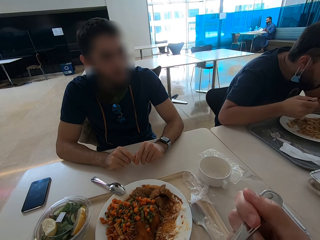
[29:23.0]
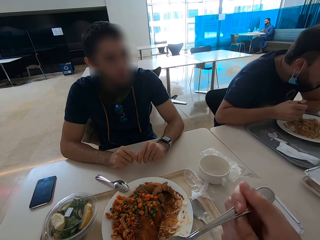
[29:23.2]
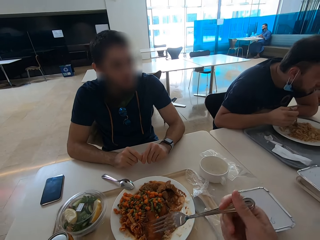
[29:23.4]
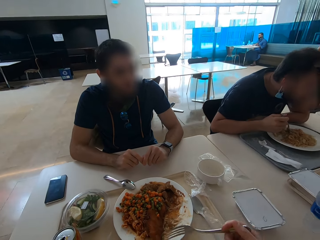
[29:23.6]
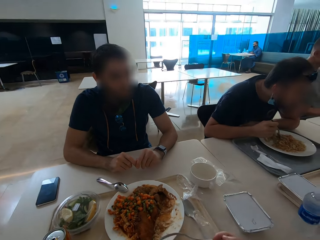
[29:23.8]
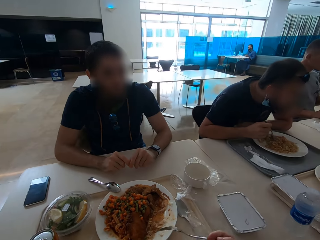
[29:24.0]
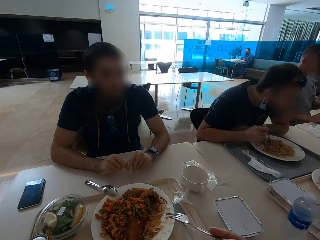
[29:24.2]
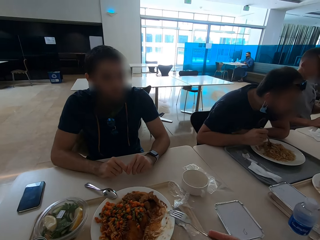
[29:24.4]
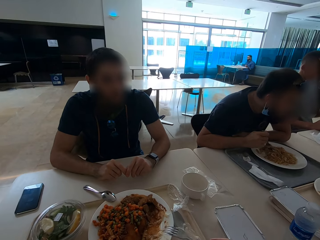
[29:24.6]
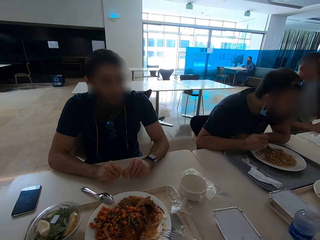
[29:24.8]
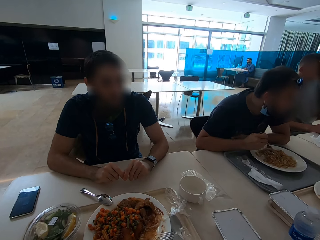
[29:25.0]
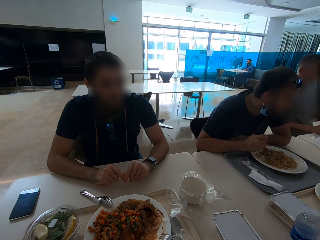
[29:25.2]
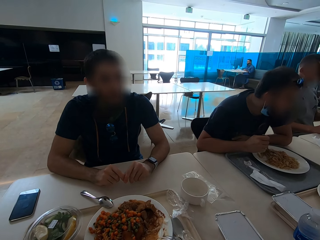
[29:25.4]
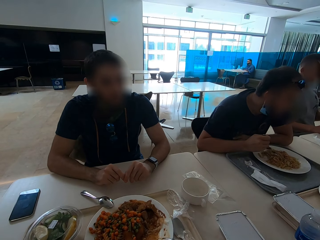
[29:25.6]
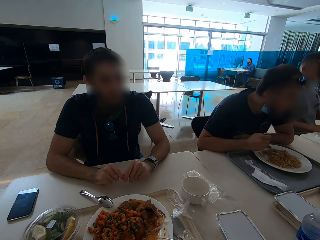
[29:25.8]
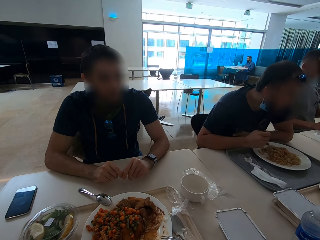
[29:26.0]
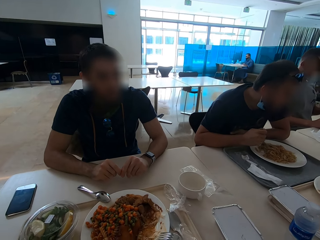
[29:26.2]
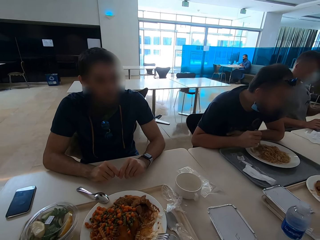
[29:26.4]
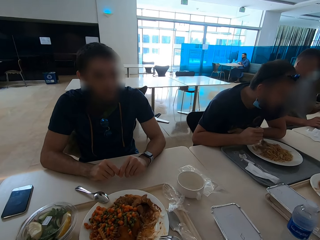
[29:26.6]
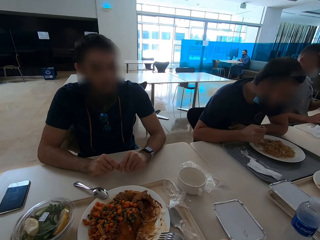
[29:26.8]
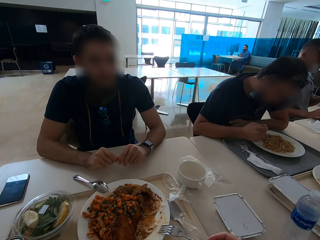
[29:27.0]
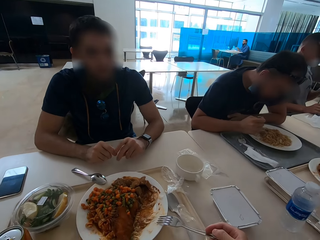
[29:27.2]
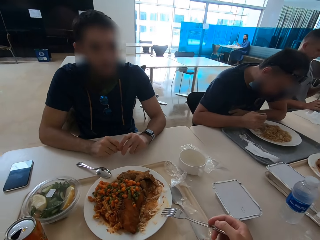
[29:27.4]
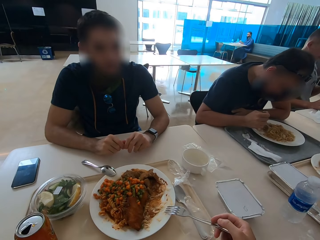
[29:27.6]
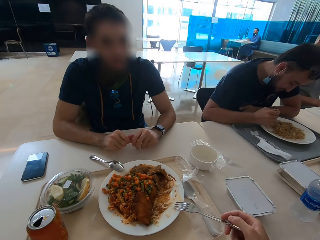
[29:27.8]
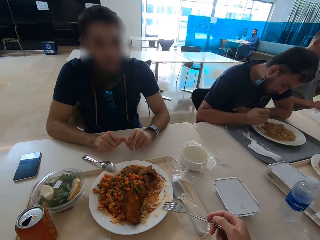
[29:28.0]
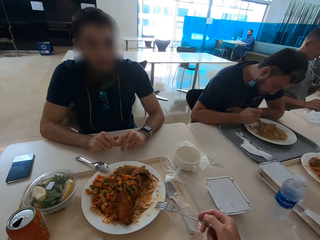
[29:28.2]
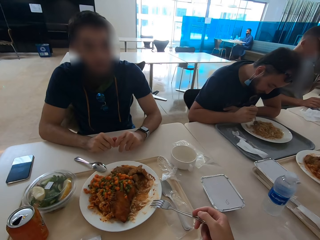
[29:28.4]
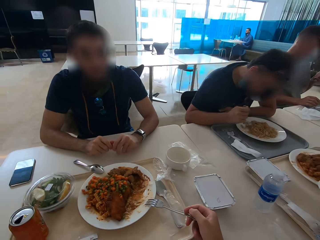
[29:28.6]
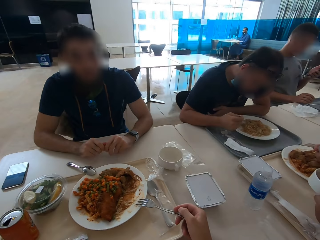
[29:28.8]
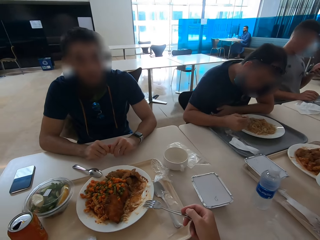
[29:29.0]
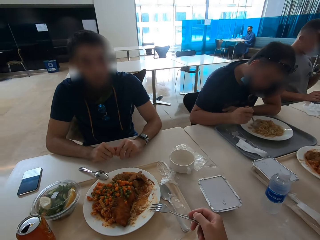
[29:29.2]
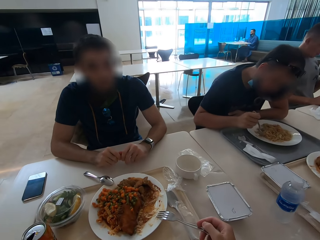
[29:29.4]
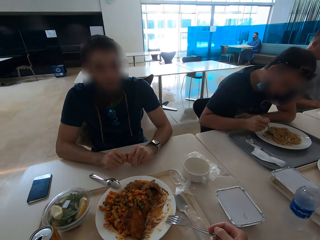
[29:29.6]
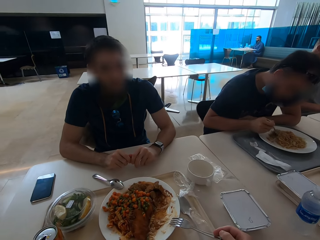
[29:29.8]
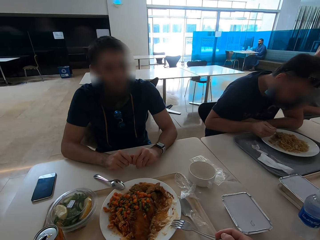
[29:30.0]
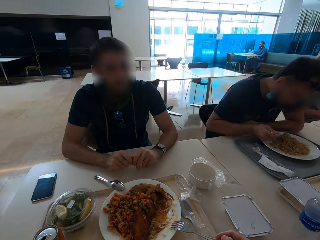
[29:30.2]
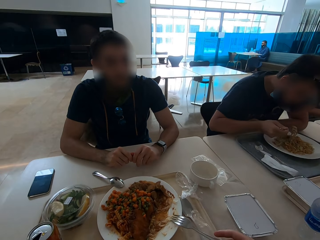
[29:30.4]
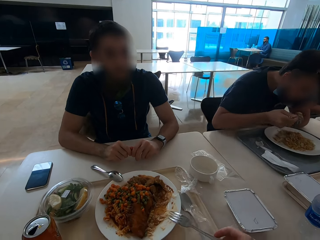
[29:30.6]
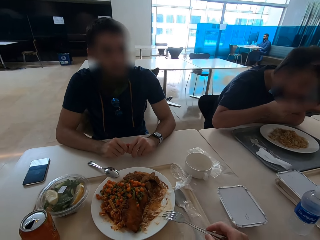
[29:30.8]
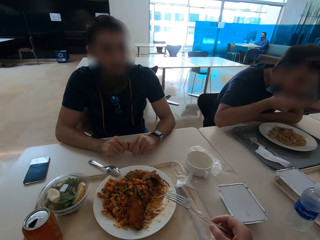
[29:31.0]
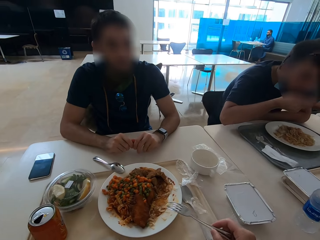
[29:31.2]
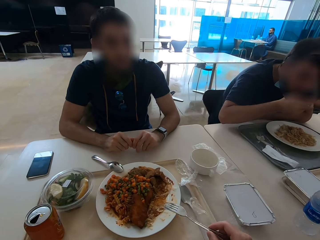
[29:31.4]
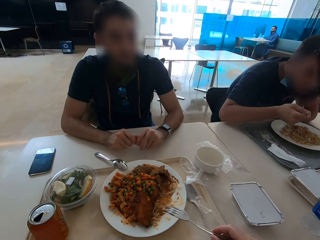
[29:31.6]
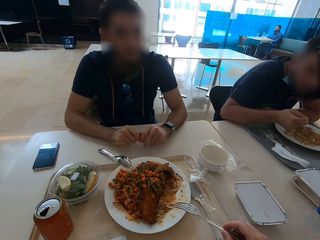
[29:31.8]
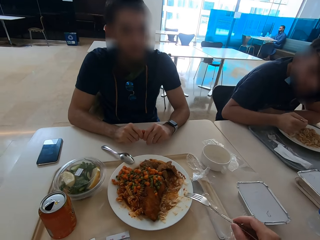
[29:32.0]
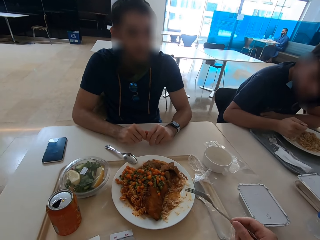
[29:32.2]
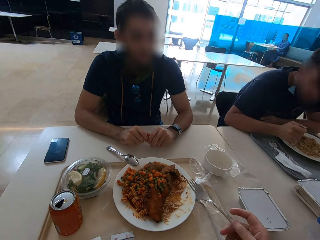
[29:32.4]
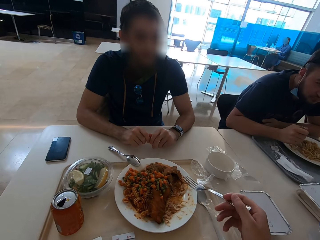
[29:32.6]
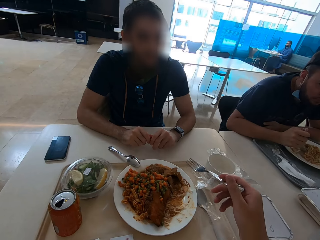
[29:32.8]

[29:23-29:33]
A person nods. Another person eats.

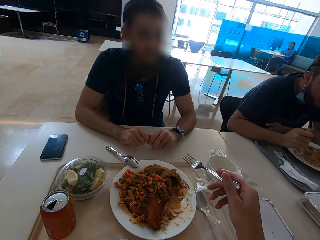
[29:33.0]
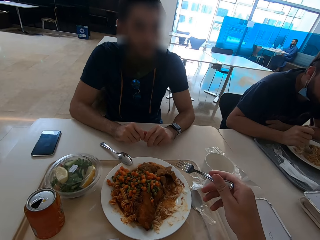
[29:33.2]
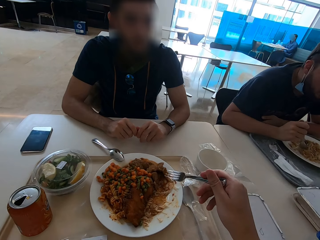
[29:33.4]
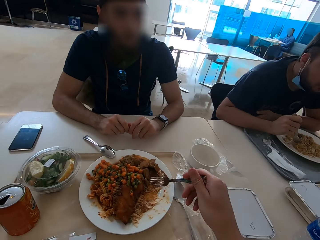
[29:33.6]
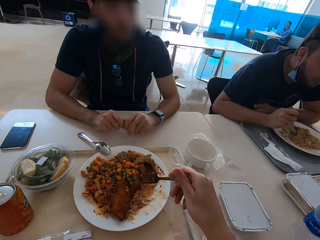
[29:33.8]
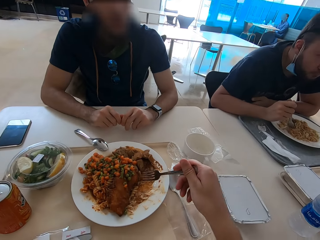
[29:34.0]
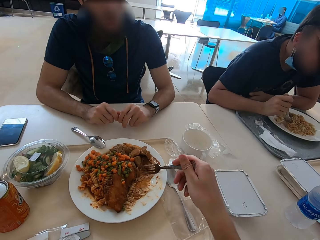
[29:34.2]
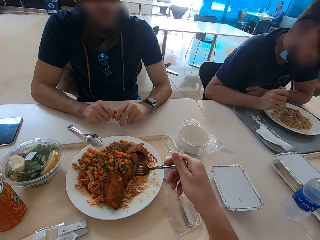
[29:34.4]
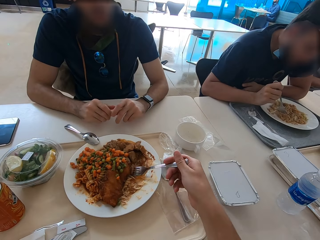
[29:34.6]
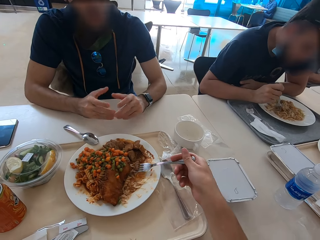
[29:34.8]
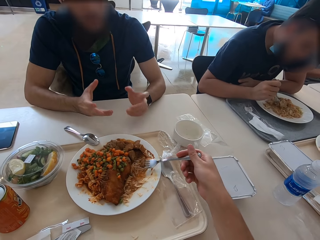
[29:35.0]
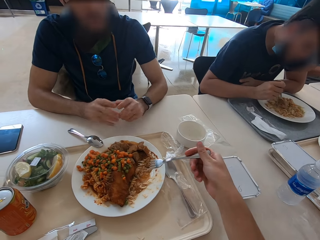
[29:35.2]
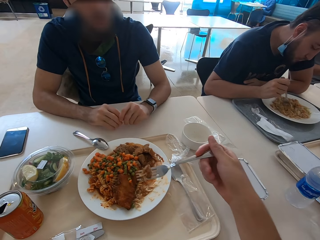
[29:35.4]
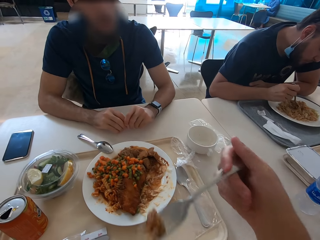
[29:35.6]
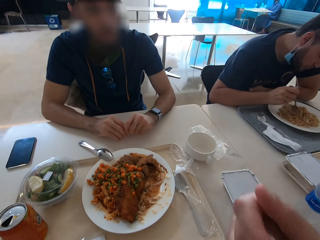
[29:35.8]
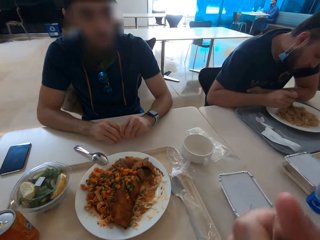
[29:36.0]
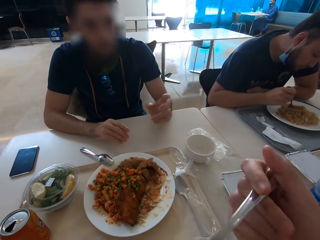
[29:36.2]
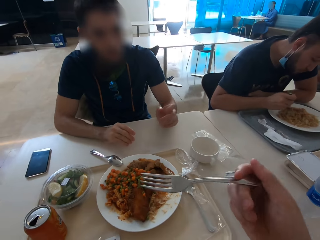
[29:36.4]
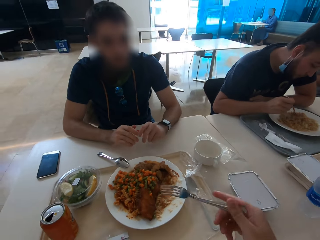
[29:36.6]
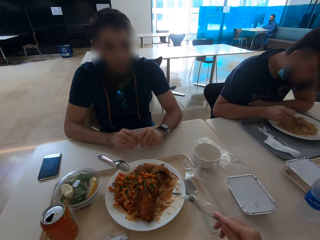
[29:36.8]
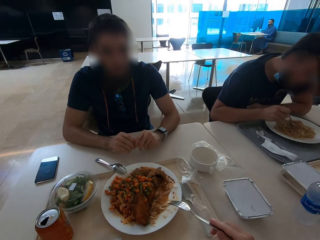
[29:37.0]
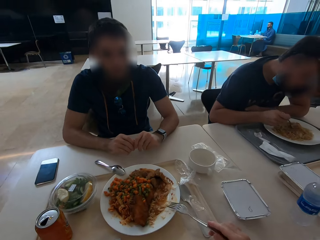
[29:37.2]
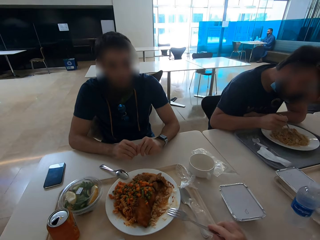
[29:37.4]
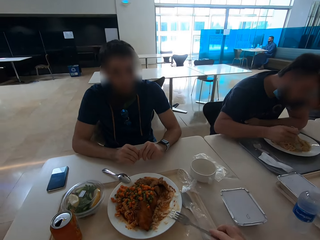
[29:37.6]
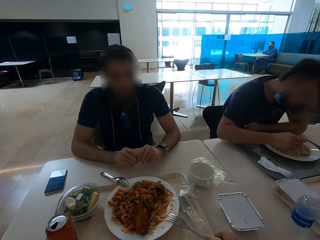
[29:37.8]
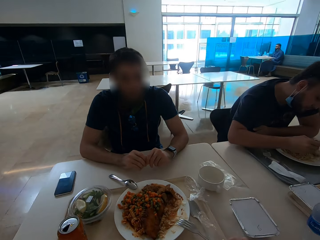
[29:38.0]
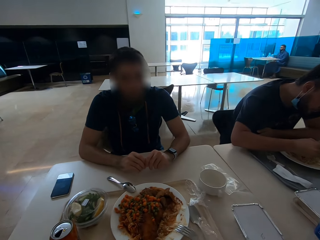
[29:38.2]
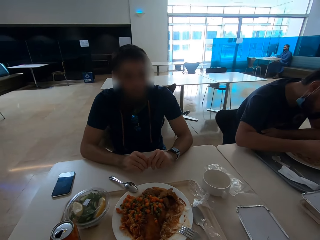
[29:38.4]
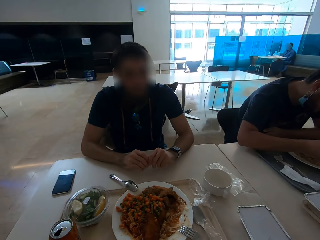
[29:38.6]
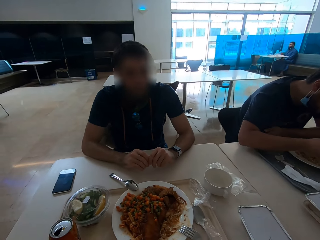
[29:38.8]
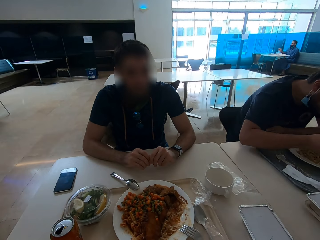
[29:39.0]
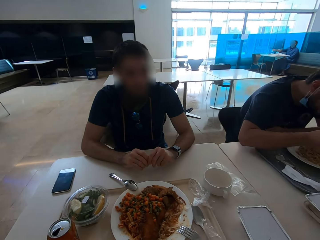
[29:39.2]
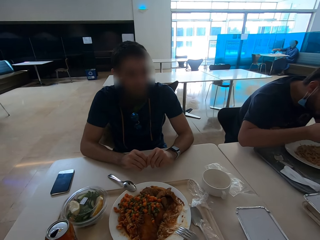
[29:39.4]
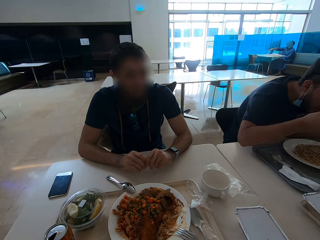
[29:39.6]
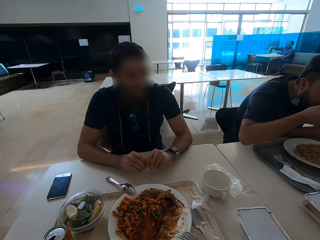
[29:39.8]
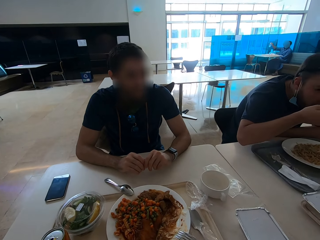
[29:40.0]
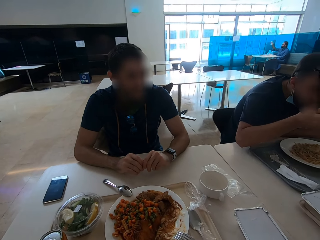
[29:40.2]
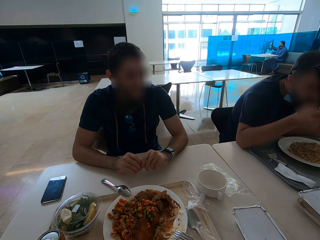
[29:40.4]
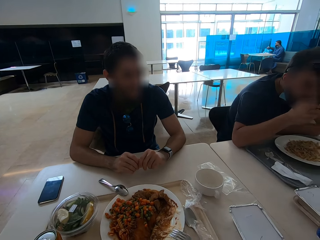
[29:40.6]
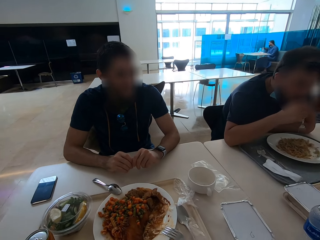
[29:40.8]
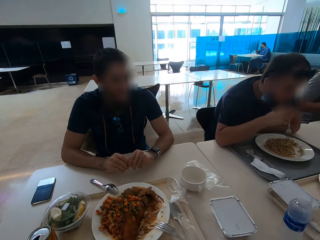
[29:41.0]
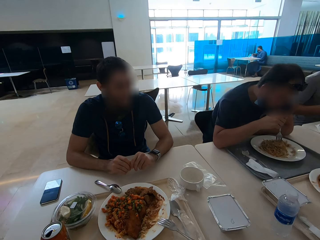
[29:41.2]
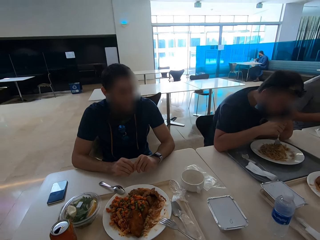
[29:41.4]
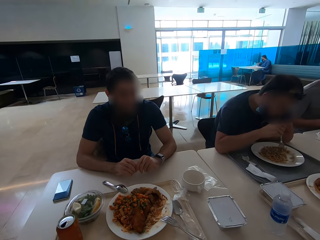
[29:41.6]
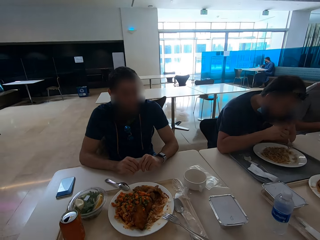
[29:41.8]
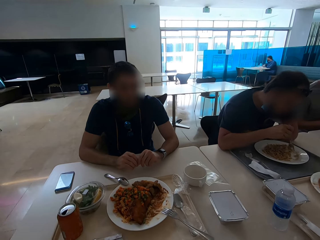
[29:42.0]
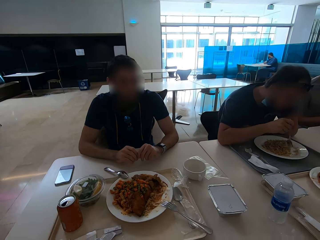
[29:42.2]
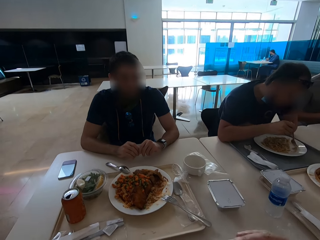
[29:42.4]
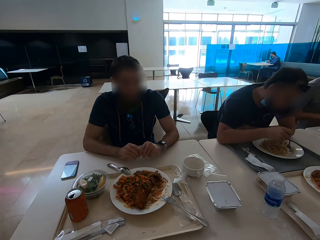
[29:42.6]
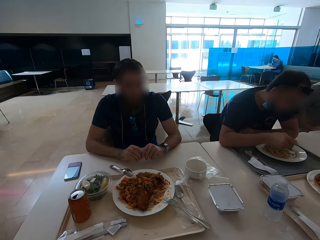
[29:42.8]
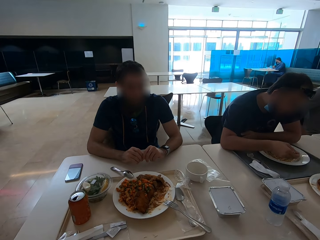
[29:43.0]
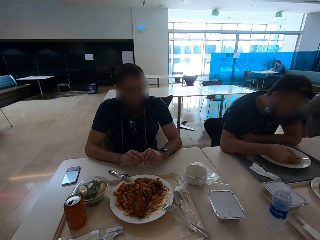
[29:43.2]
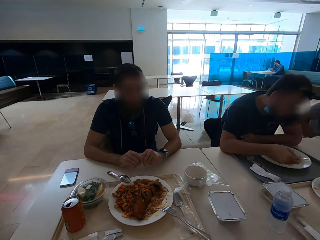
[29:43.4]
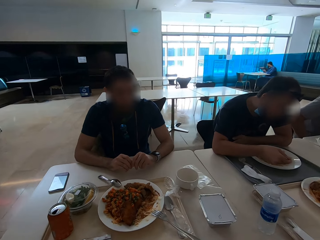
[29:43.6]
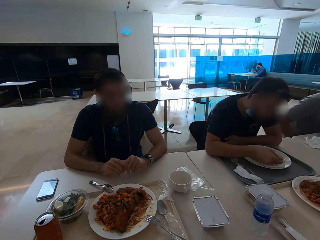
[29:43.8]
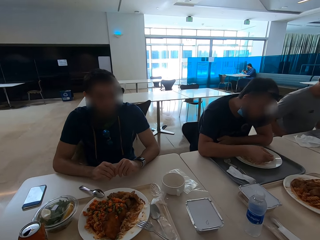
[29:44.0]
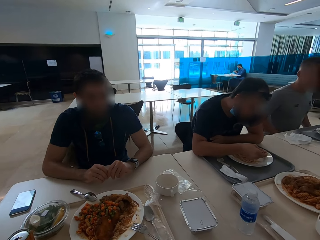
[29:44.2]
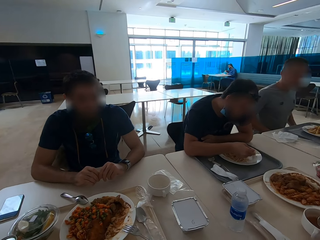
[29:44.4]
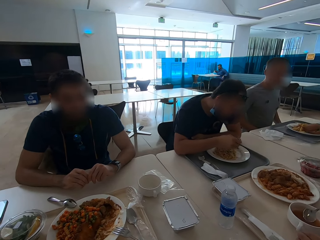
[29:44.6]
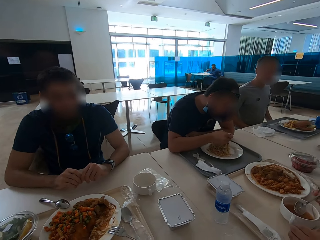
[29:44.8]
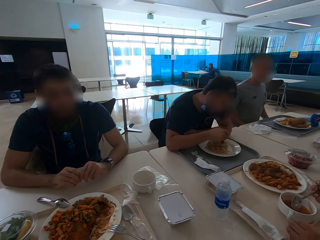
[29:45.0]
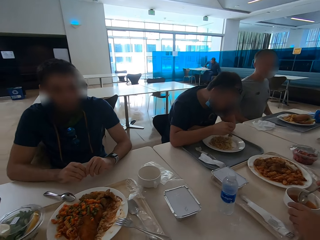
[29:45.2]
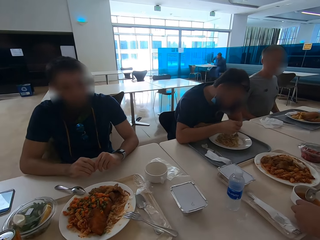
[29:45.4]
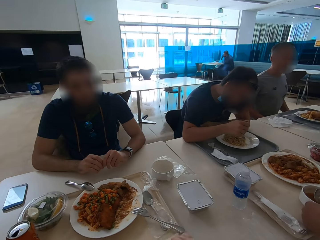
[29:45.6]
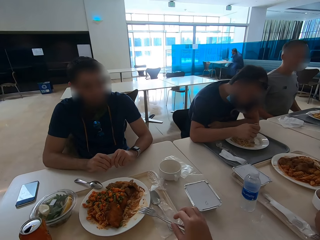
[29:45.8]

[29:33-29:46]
The camera wearer eats. They put the fork on the plate. They look at a person.
